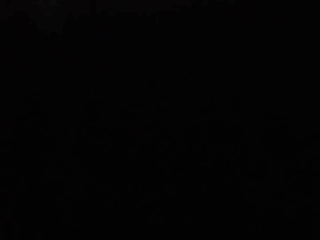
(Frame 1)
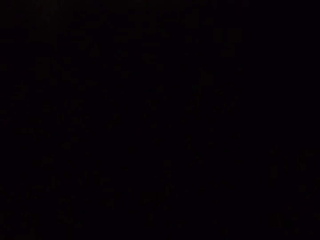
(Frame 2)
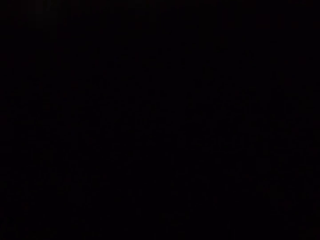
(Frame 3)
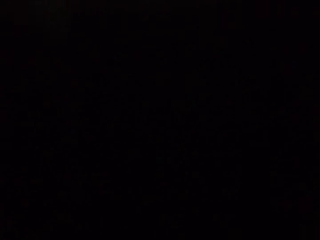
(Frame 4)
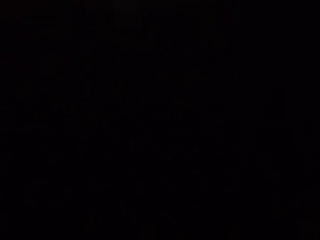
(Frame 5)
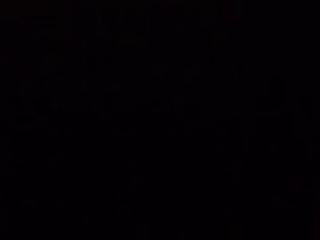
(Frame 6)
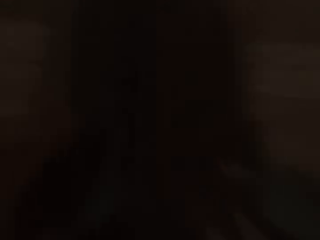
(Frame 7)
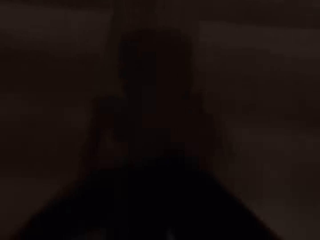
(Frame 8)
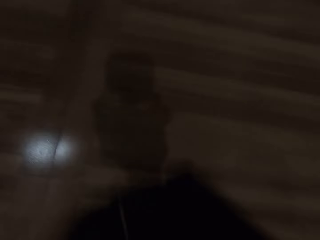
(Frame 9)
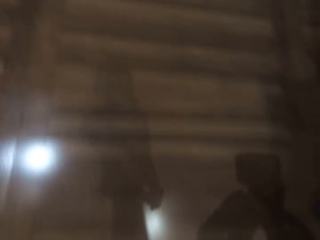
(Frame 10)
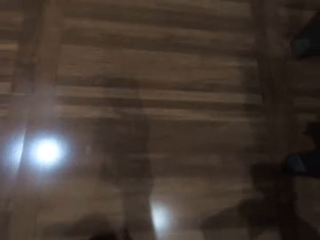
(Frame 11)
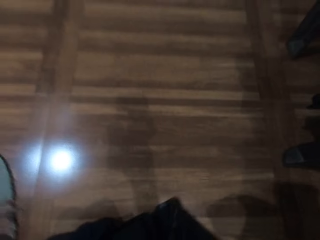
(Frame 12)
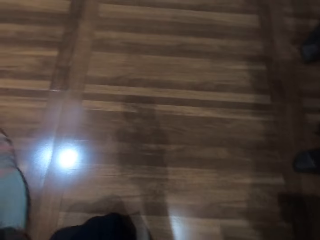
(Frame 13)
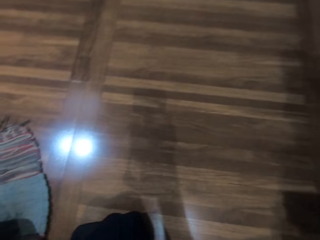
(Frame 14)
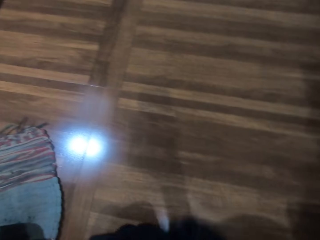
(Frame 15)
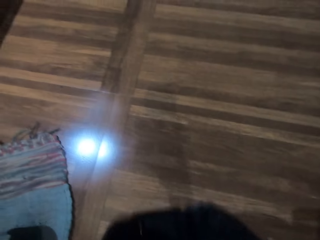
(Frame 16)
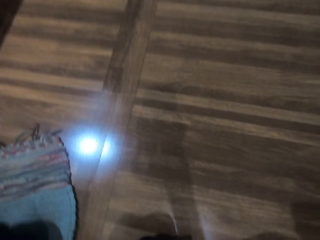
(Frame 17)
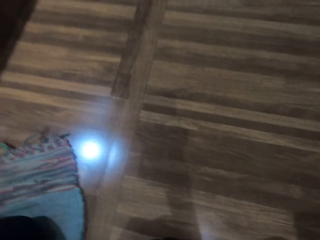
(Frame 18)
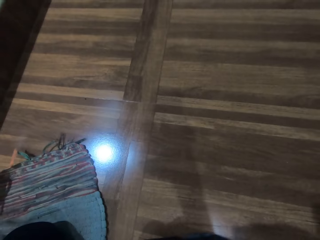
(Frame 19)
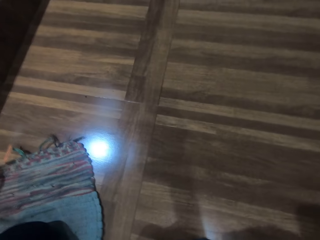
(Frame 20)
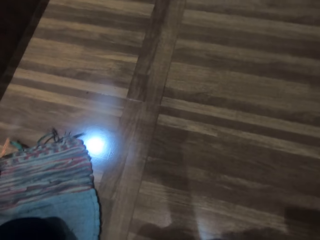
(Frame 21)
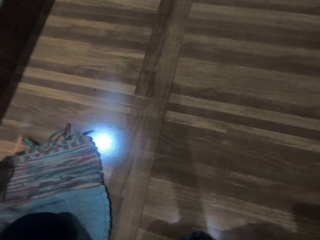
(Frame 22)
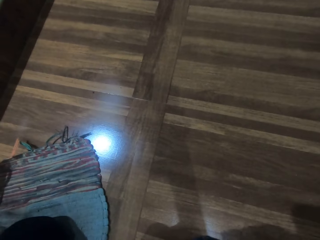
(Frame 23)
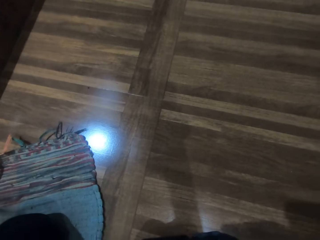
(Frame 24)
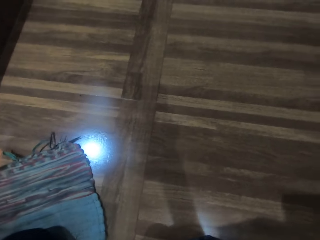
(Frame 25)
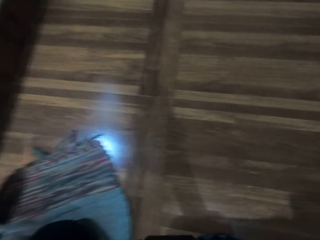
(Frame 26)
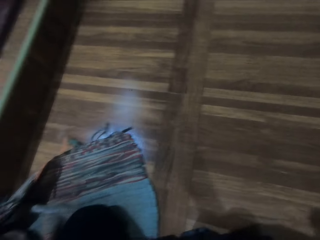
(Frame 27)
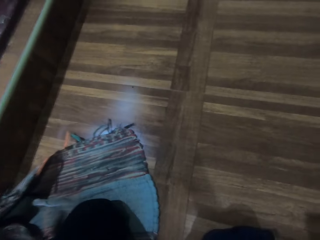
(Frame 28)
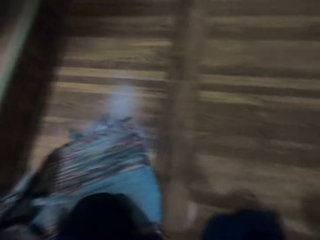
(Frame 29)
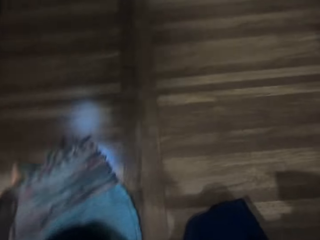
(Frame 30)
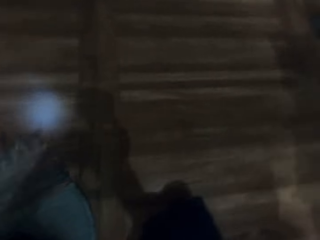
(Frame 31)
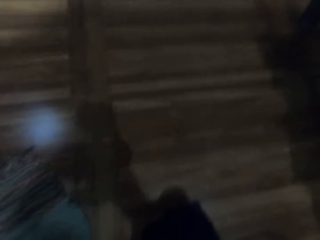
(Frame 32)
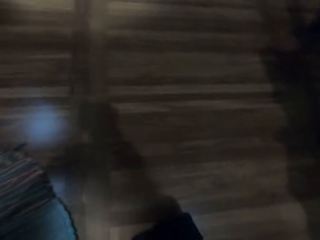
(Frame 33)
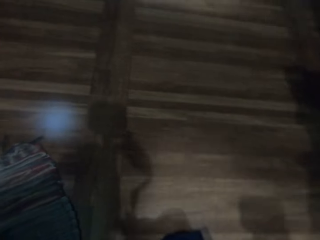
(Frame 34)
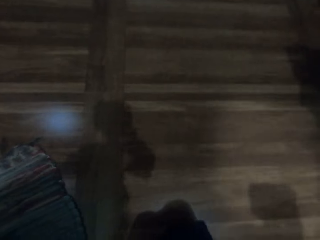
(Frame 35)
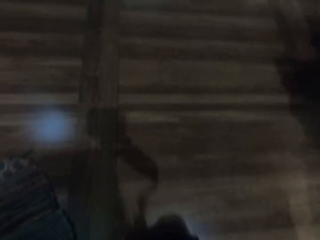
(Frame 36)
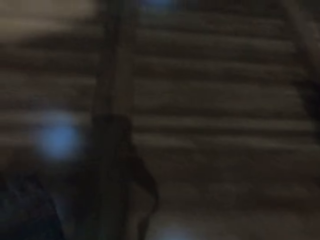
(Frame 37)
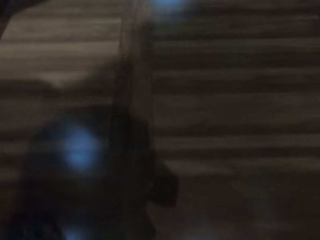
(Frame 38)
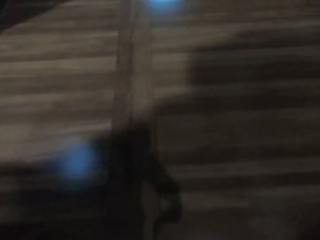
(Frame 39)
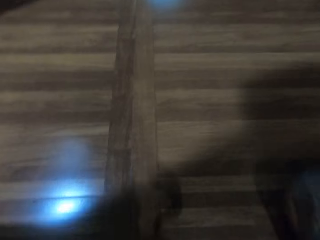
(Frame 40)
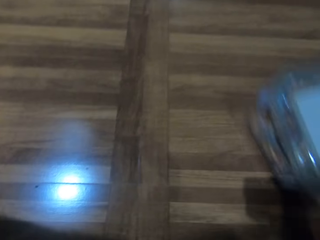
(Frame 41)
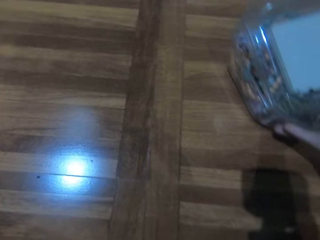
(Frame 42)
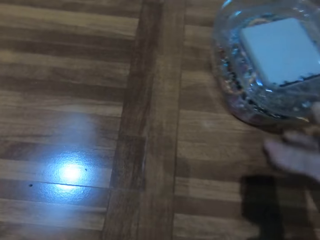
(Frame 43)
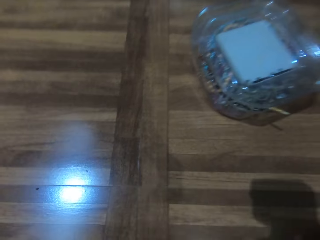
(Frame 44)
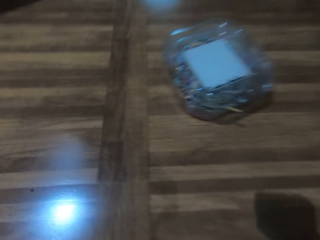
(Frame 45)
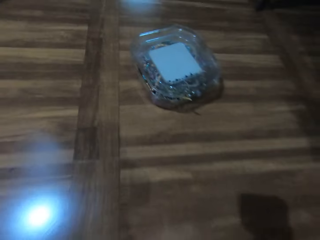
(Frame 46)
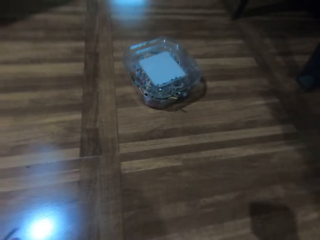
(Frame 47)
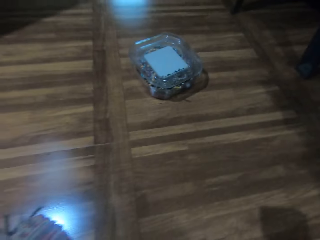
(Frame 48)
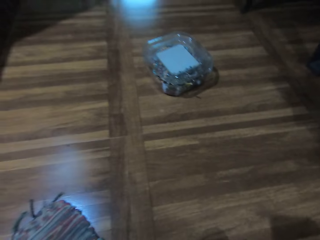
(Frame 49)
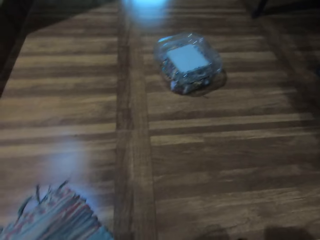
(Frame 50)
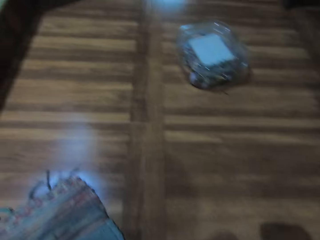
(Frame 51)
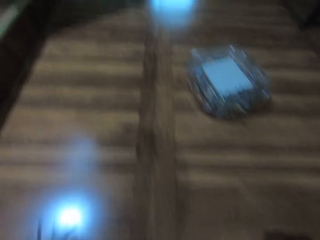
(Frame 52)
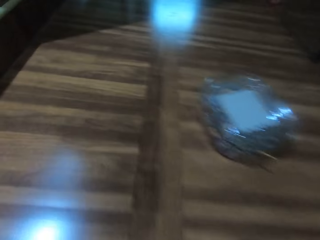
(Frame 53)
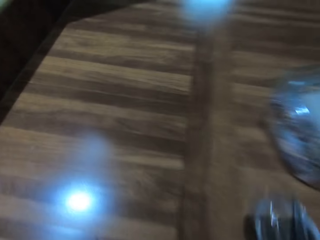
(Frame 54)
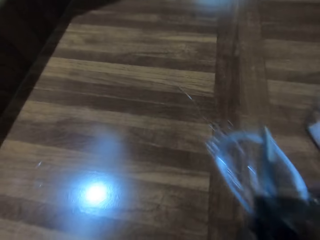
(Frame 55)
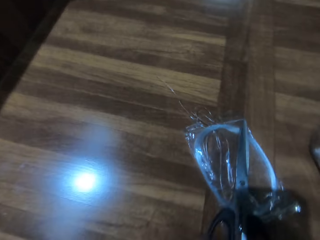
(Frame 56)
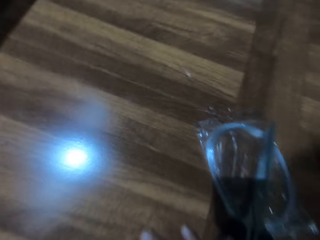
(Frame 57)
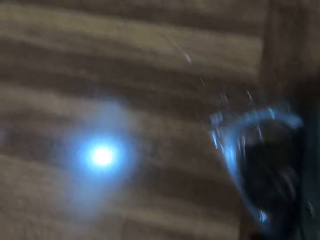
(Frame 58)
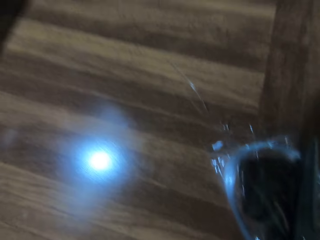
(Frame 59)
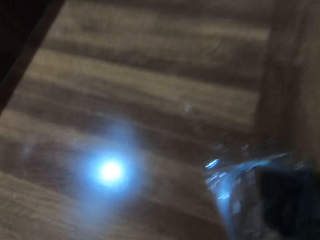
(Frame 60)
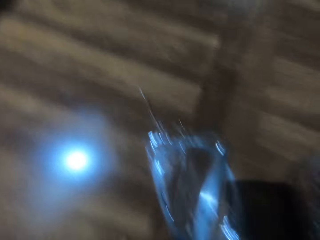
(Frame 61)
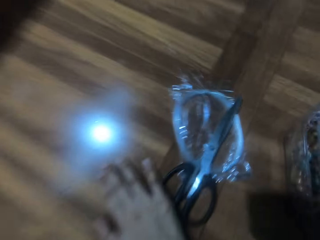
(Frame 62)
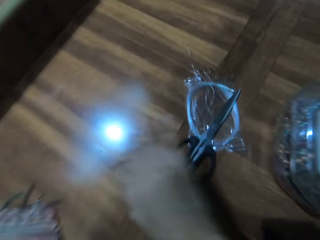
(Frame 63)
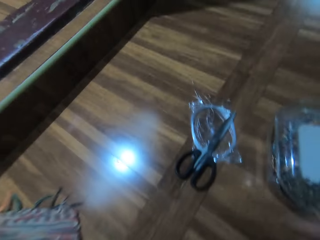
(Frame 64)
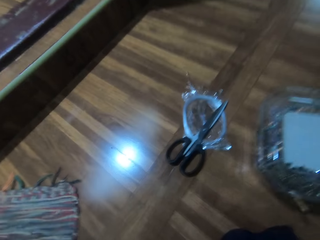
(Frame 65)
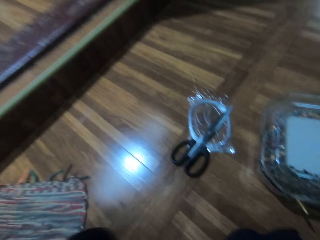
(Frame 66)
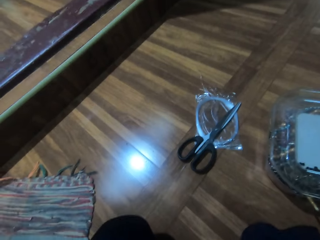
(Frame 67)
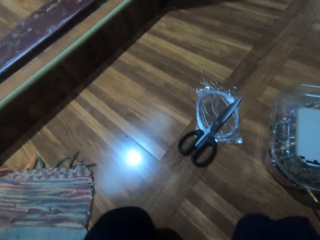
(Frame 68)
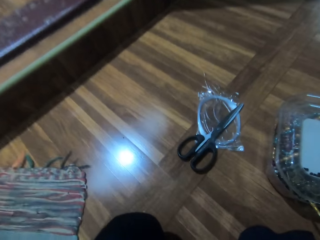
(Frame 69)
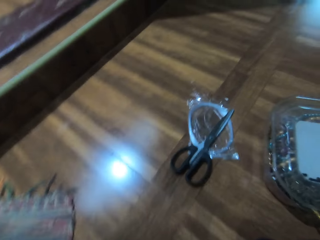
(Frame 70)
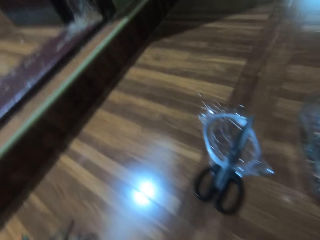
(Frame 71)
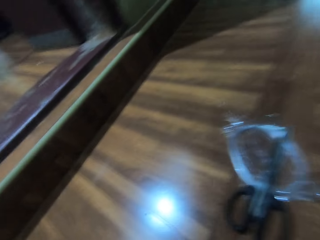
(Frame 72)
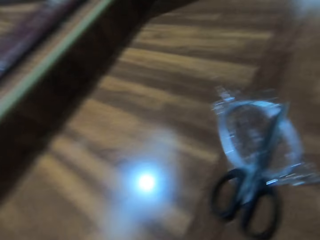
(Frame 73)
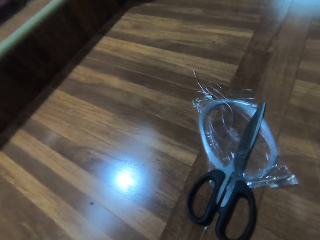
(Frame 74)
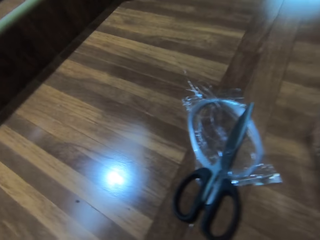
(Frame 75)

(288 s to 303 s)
The camera wearer holds the camera. They push the jewelry container on the floor. They put down the box. They push the scissors on the floor and push the thread on the floor. They put down the scissors. They gaze at the floor.

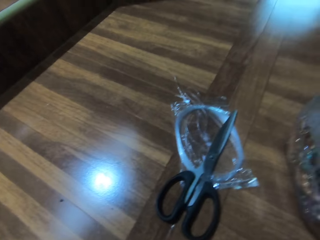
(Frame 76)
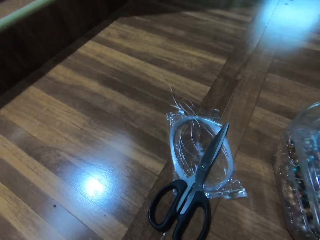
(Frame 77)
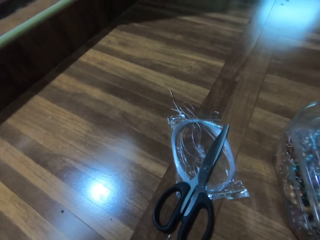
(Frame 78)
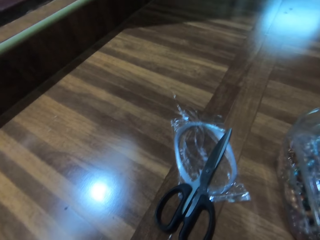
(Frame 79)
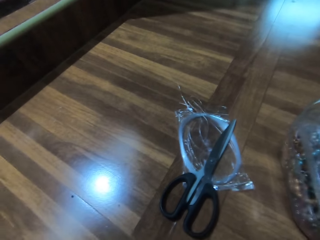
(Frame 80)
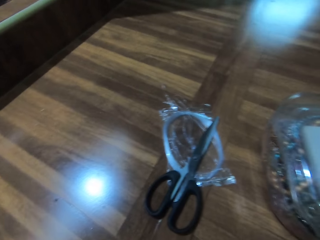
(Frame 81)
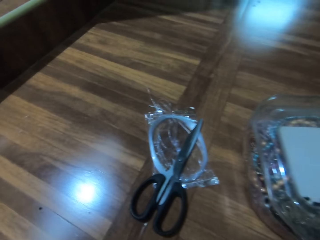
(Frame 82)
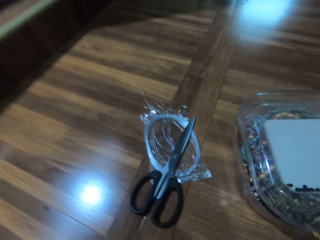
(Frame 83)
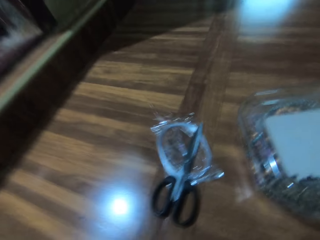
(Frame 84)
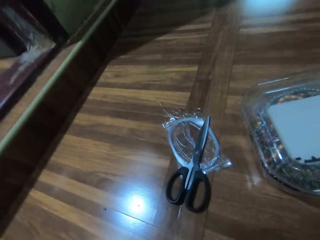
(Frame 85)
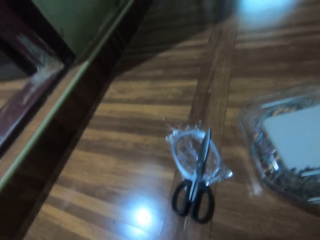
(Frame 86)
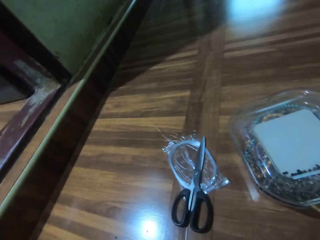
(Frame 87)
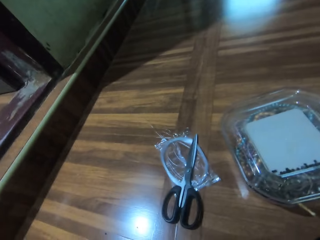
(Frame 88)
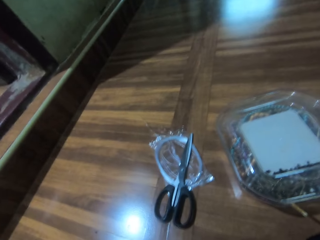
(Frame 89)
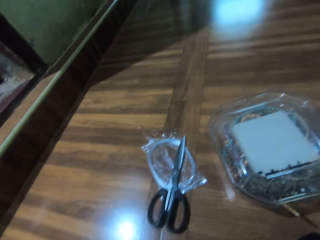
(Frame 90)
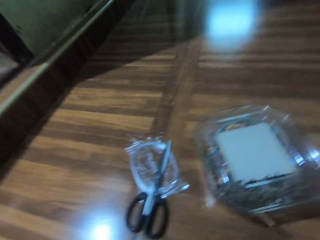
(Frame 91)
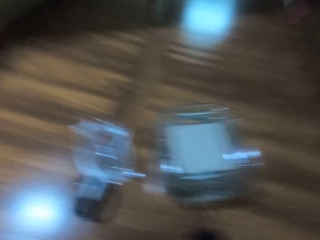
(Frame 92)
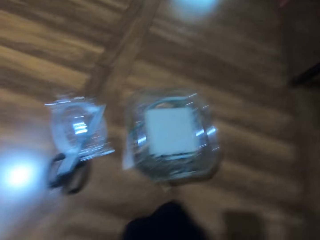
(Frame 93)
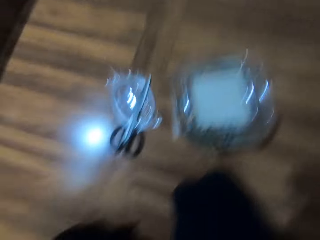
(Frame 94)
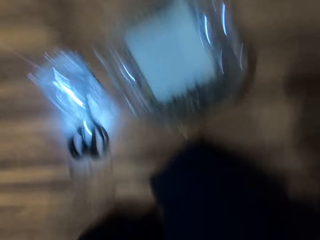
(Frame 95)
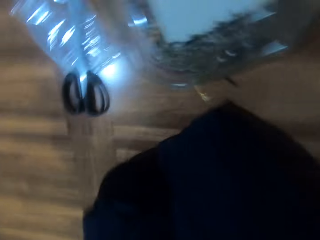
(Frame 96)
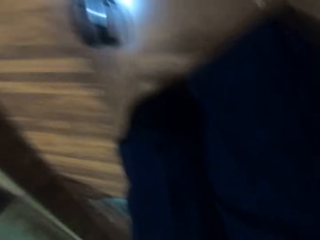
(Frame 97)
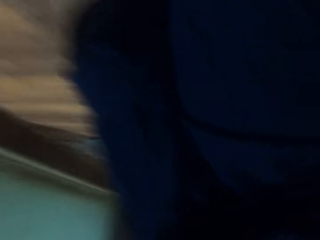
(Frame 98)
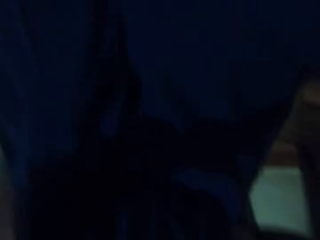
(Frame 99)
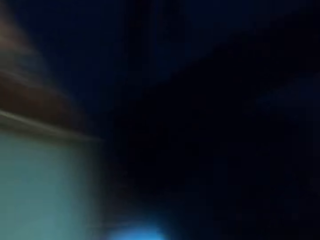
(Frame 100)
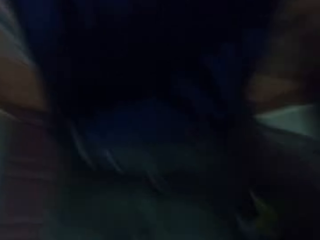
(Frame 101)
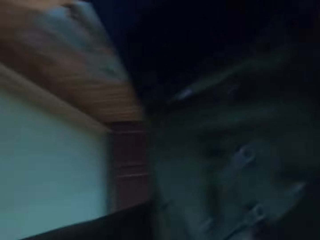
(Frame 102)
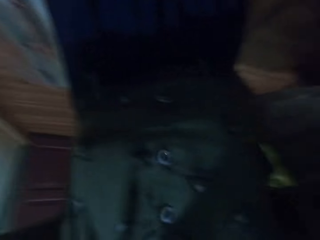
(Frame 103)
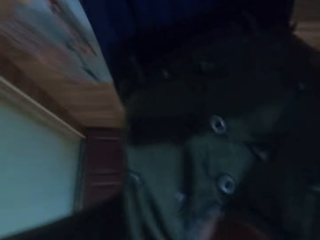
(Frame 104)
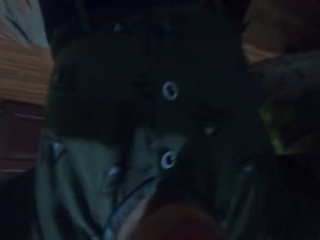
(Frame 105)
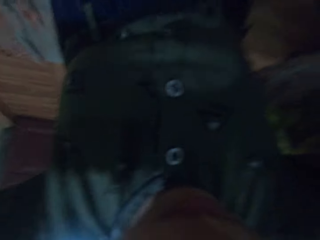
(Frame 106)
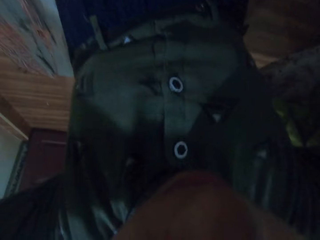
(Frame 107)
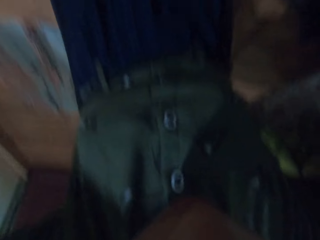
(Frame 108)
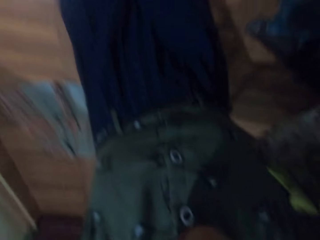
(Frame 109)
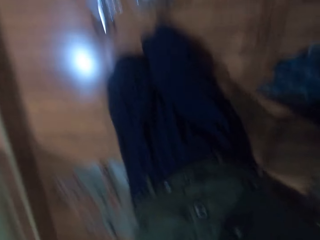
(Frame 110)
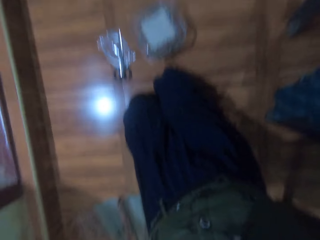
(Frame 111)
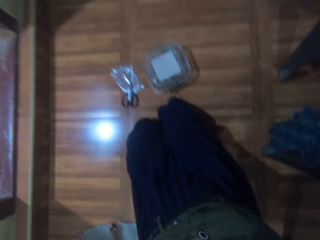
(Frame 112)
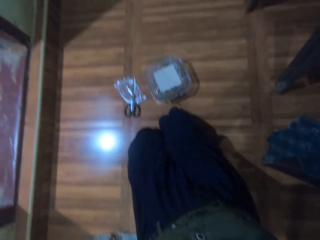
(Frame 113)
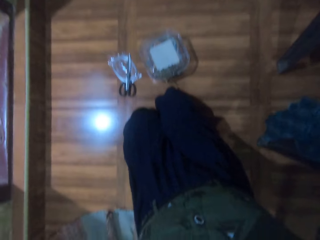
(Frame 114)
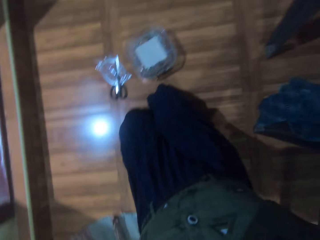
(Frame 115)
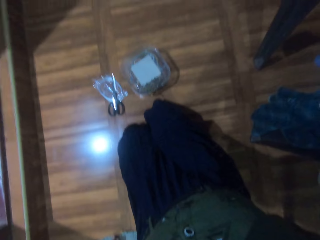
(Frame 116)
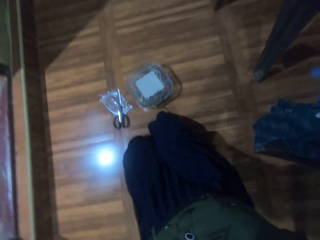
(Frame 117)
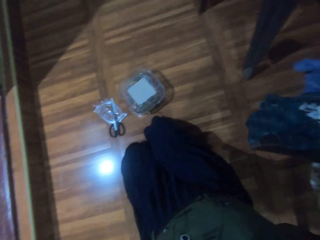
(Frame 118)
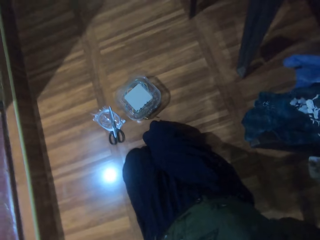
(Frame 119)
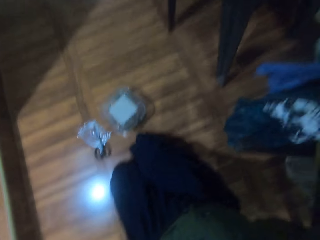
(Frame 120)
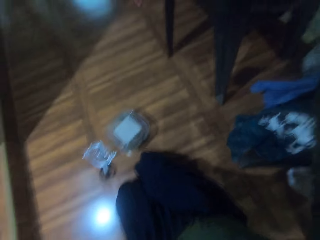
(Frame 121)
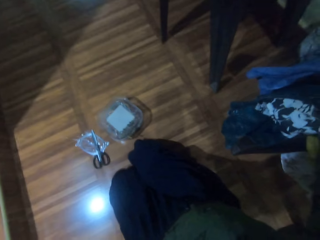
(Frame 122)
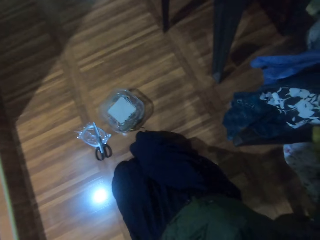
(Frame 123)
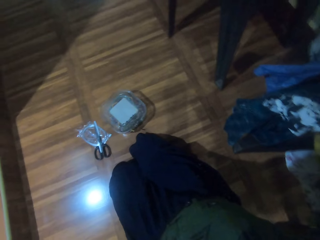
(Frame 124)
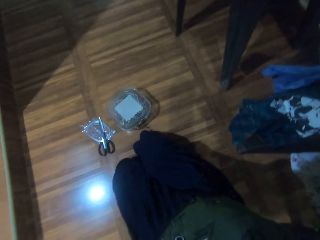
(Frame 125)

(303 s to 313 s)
The camera wearer adjusts the camera.
